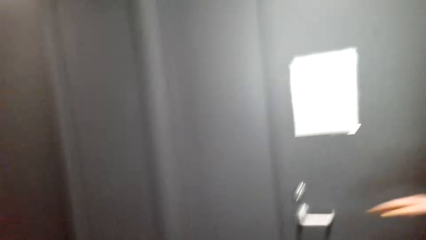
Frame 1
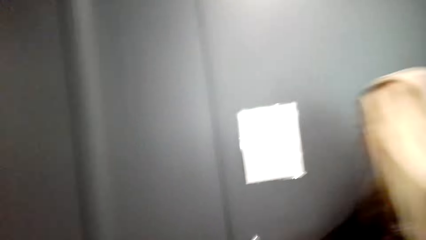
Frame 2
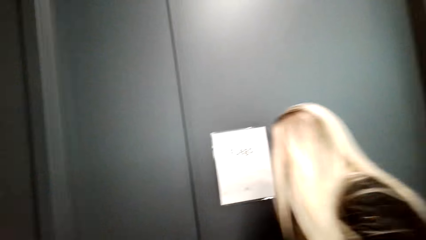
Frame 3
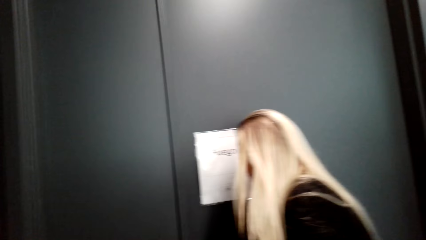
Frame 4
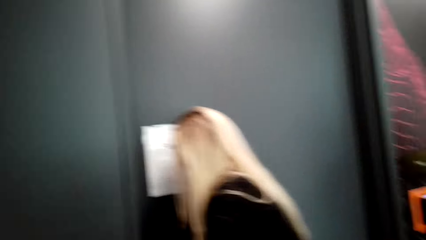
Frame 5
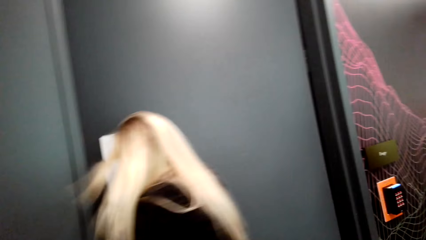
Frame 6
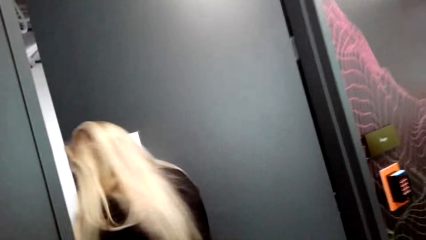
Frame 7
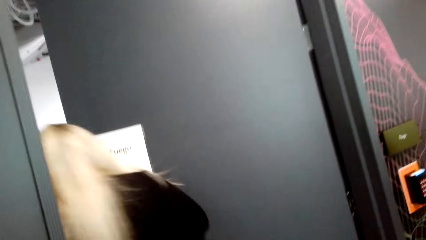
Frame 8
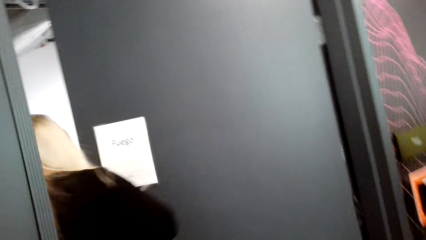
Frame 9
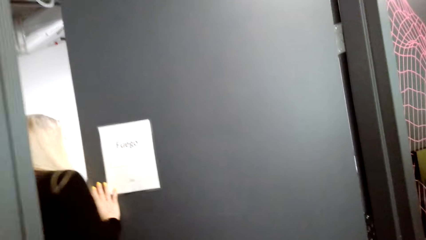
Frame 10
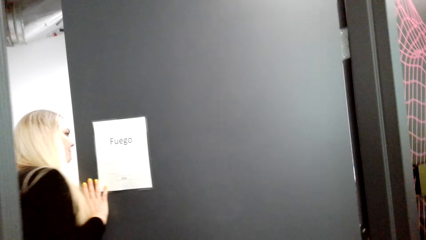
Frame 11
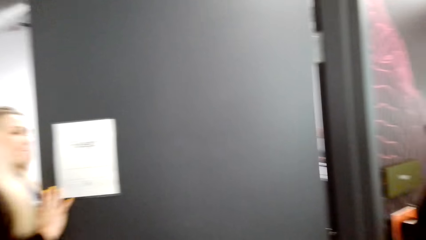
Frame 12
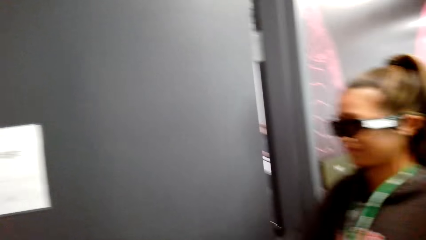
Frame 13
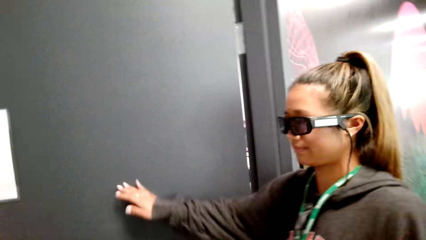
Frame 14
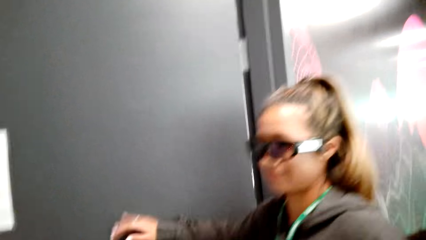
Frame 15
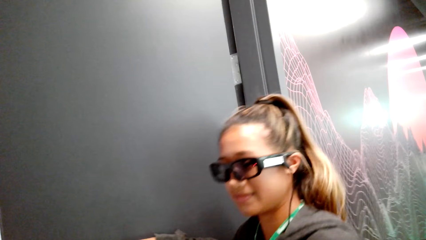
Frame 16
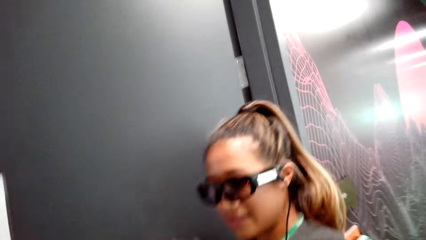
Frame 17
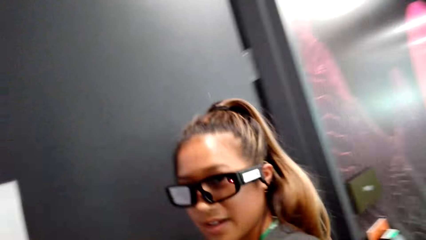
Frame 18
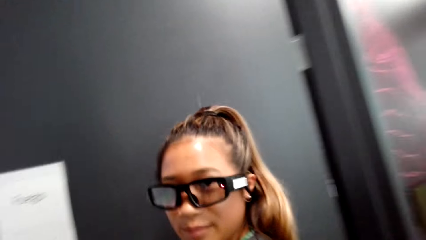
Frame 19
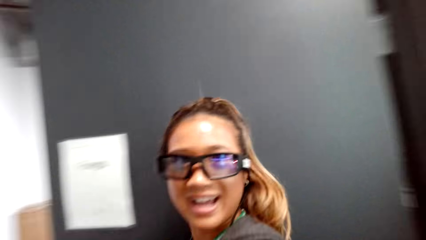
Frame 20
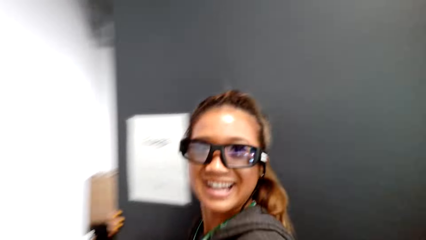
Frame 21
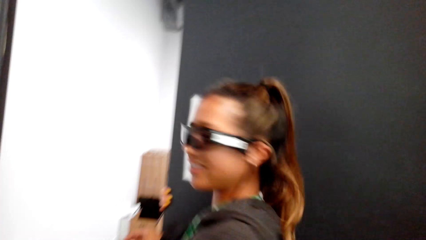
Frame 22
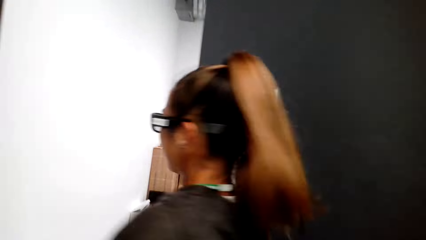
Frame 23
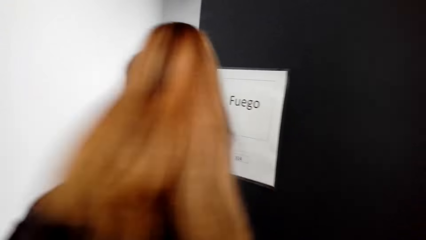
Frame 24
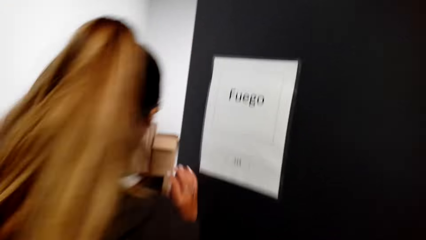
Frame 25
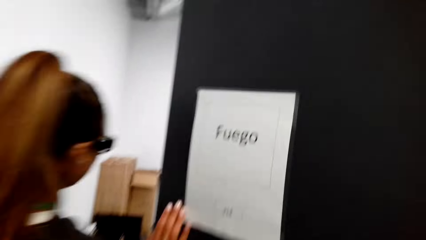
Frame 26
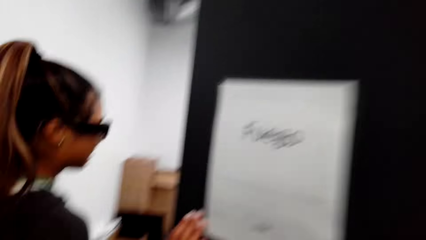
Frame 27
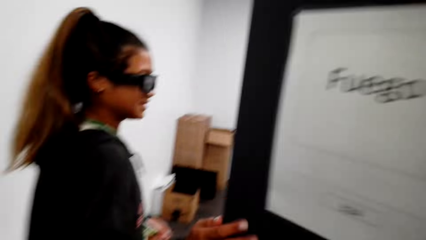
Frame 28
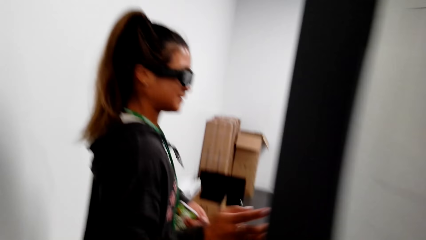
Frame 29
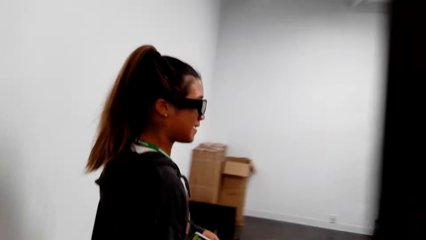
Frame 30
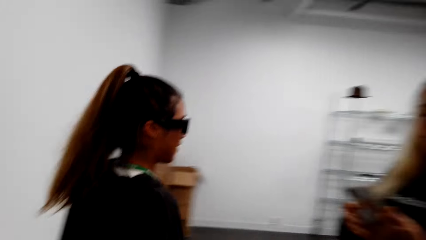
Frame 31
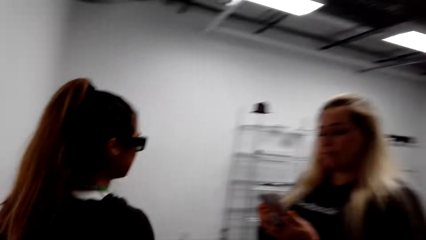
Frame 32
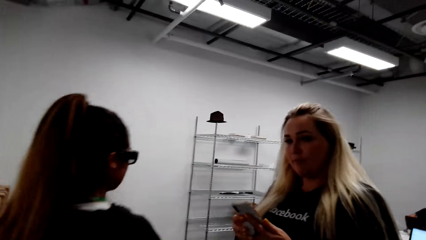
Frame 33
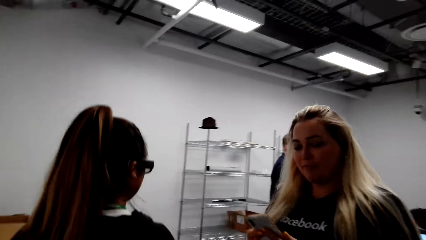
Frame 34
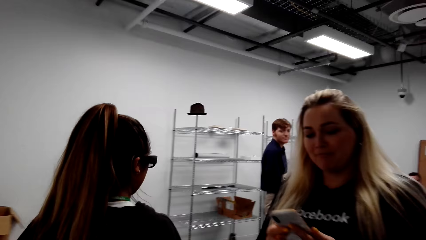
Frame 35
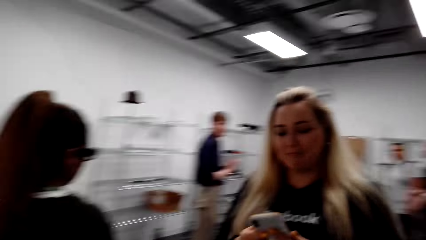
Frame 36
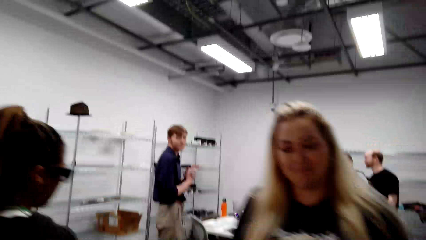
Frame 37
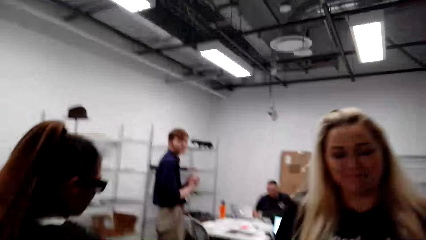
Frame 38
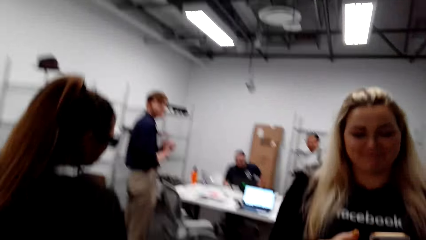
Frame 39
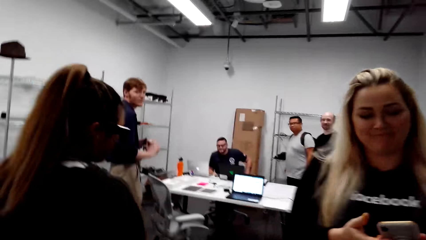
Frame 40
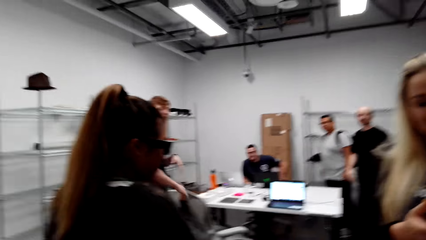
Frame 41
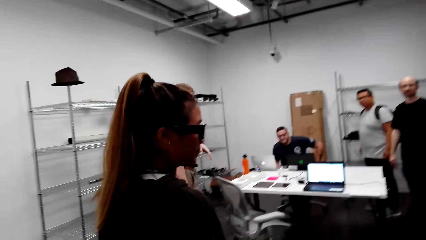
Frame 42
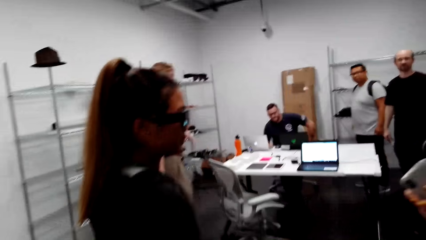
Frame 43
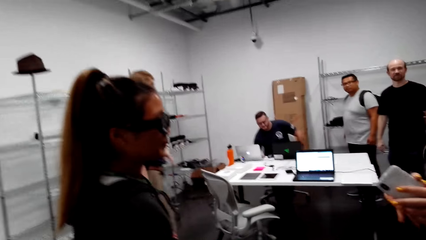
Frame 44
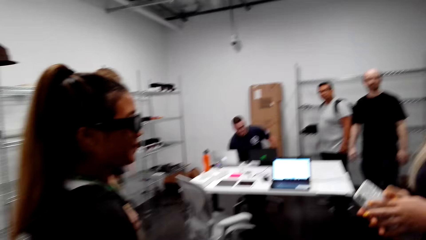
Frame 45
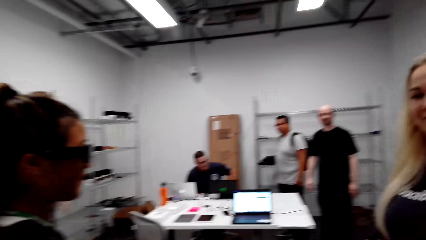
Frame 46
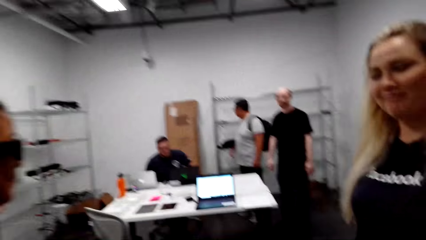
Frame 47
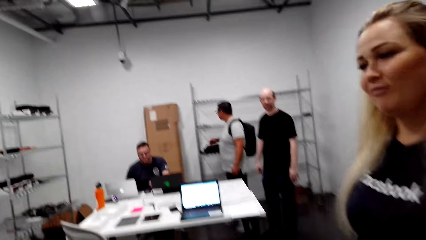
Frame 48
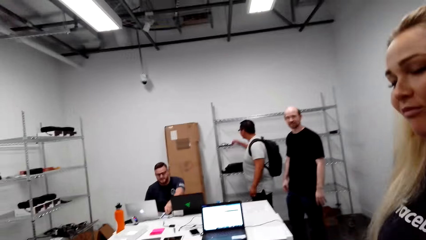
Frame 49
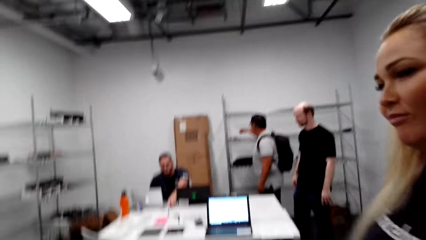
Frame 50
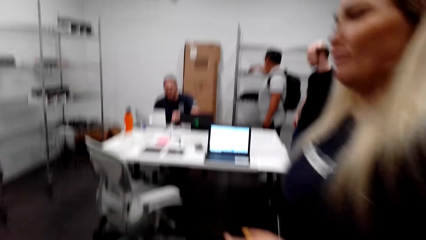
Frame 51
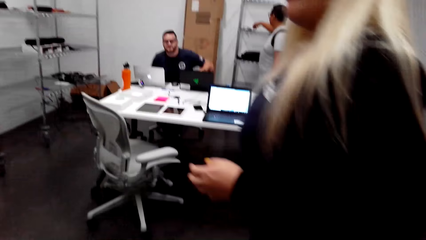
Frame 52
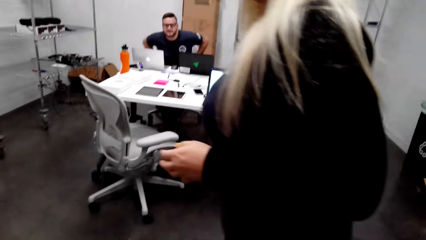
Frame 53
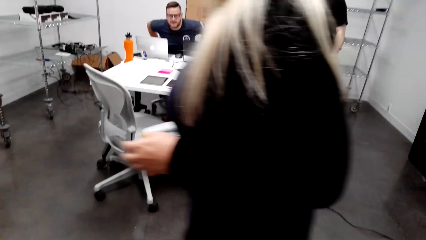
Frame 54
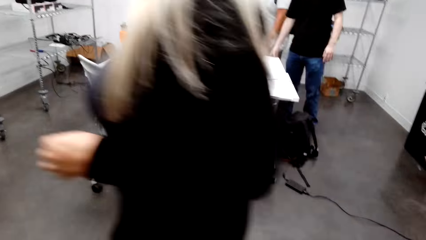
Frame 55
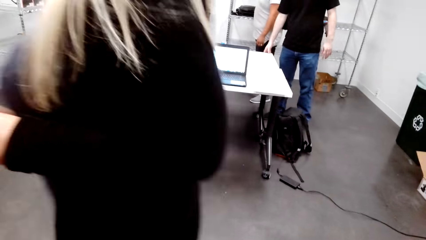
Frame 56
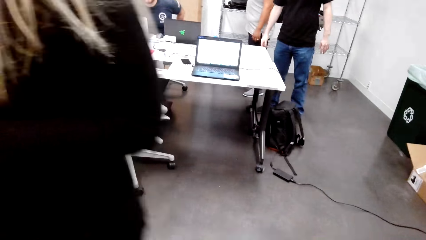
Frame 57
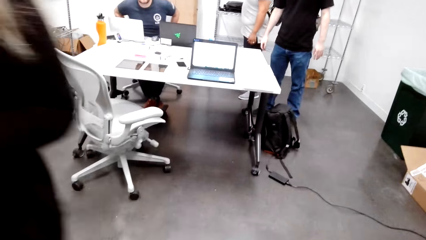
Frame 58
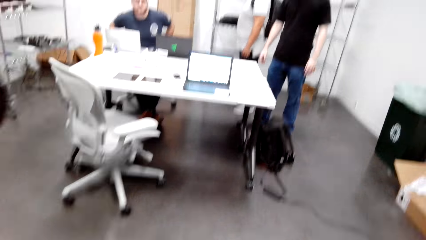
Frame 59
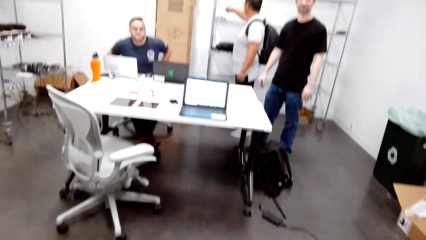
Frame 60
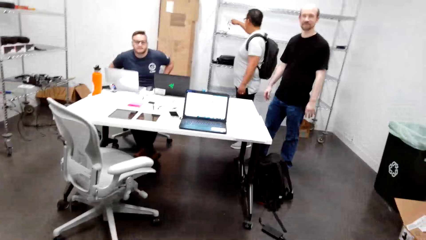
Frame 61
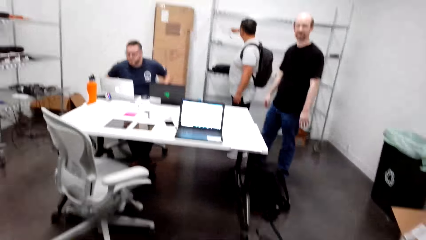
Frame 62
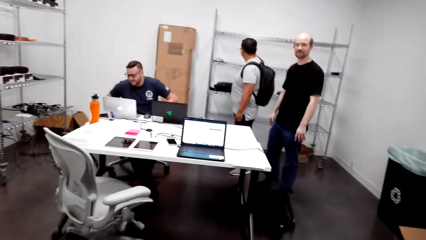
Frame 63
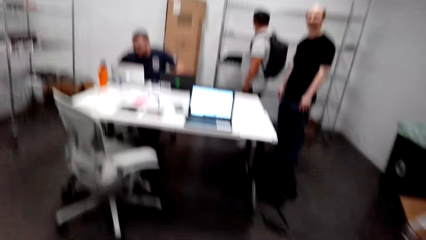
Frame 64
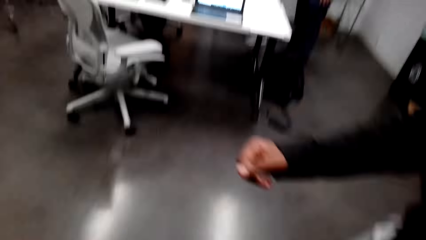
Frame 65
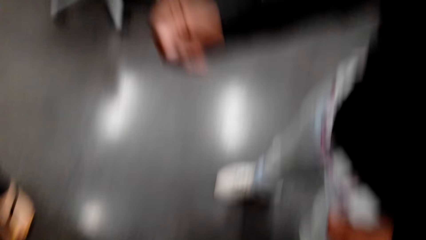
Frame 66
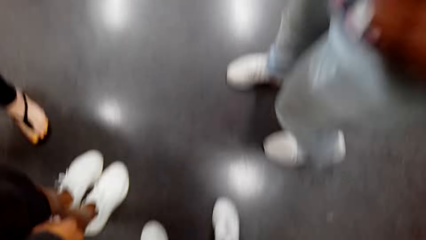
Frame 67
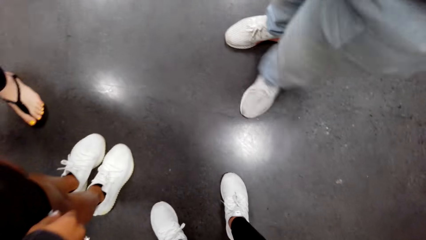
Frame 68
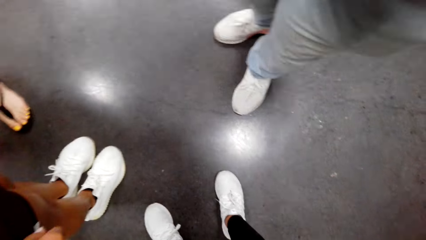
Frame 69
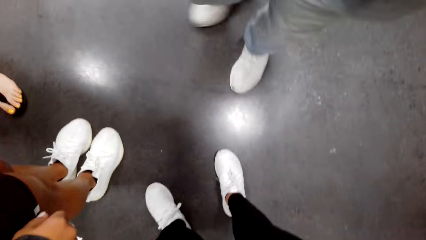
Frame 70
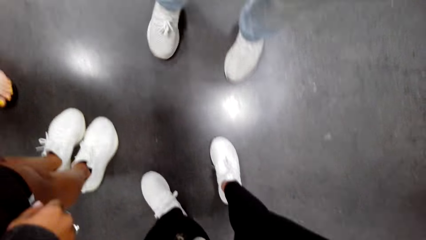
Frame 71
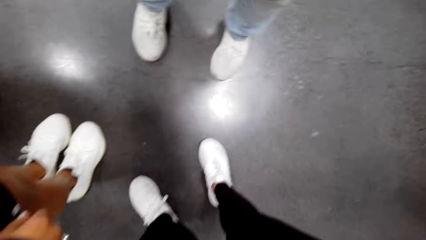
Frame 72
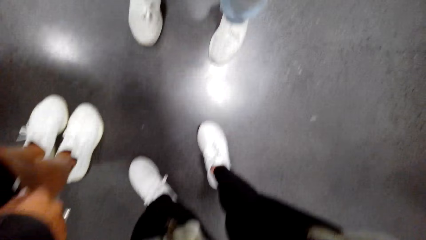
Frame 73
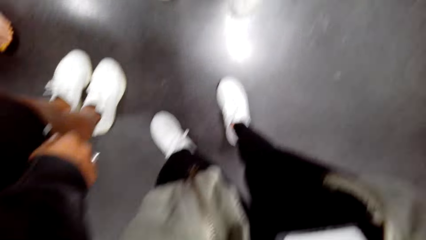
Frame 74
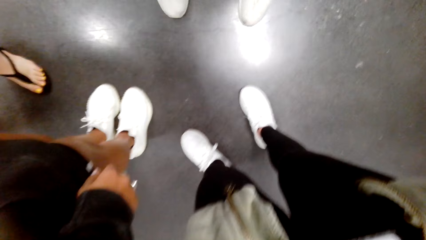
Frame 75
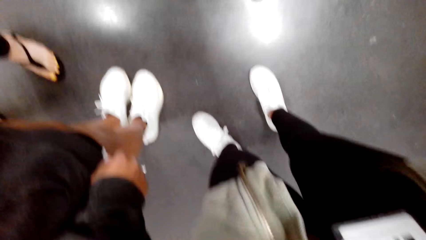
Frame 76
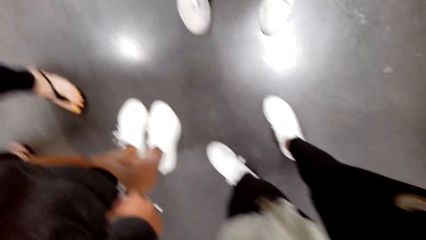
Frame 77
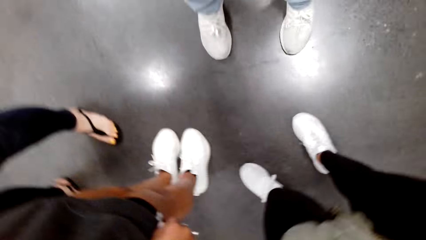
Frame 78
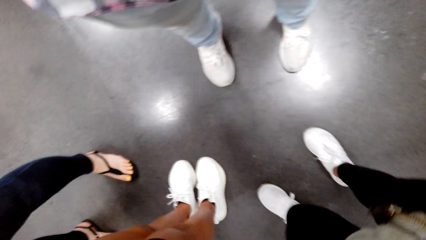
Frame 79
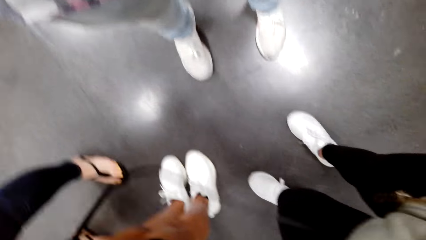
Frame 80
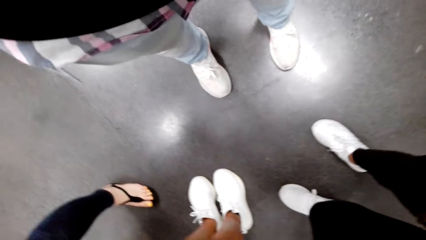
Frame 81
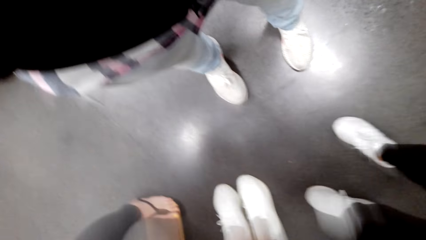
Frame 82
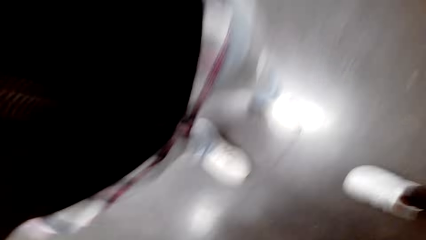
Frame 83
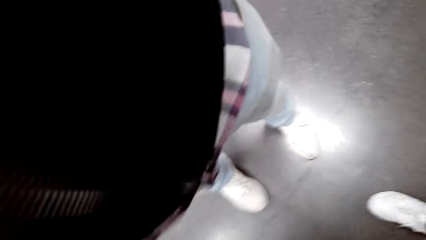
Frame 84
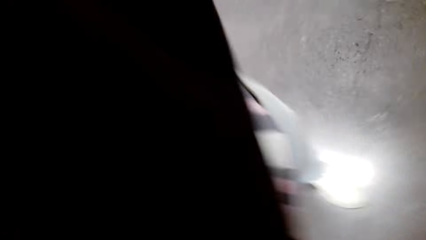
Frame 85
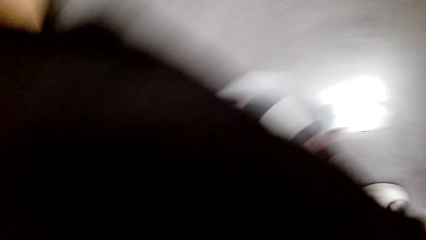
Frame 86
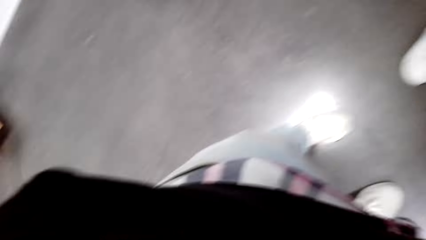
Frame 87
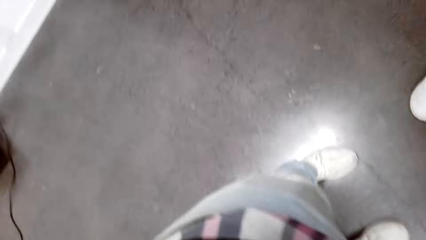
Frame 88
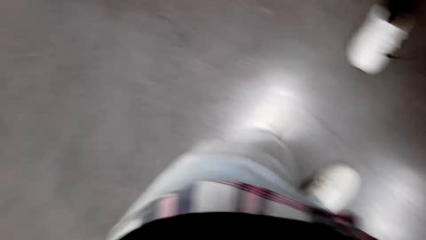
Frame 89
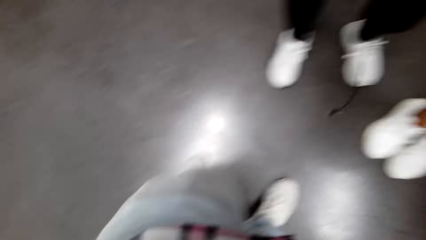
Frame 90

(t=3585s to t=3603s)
A person walks in the room and opens the door. The woman walks in the room. The camera wearer talks to the woman. The woman opens the door. The woman walks in the room and stands with the first person. Another person stands in the room. Another person stands in the room. Another person stands in the room. Another person stands in the room. Another person sits around the table. The camera wearer walks in the room. The first person holds the cellphone. The camera wearer talks. Another woman takes the camera.
